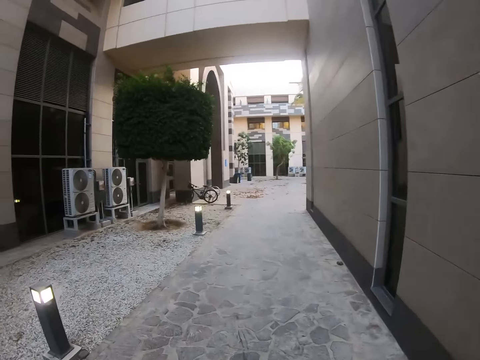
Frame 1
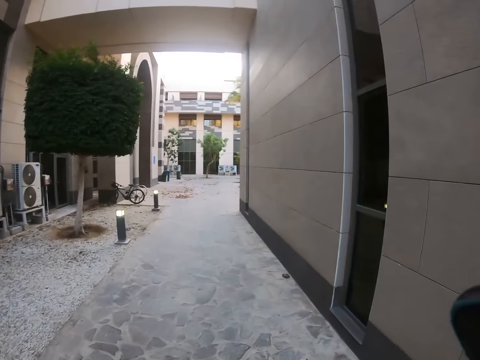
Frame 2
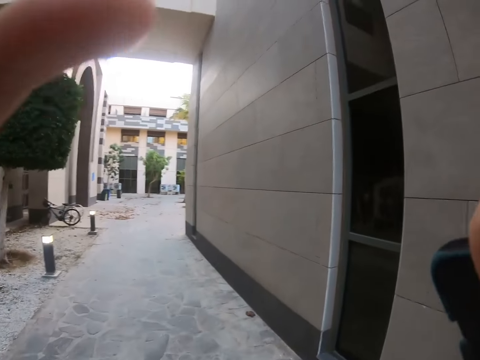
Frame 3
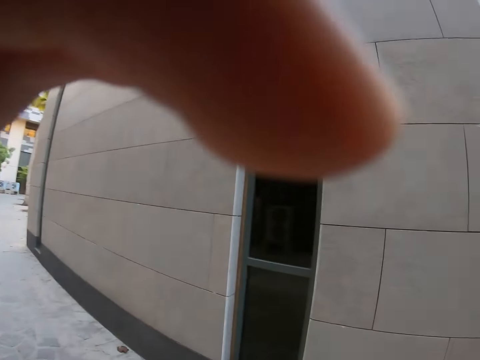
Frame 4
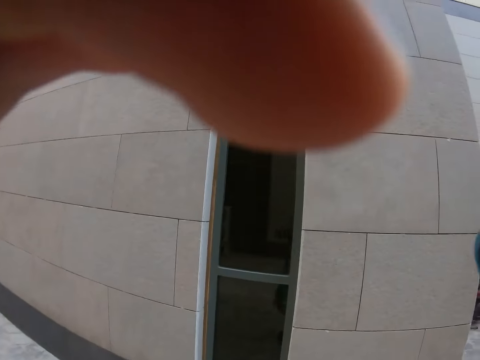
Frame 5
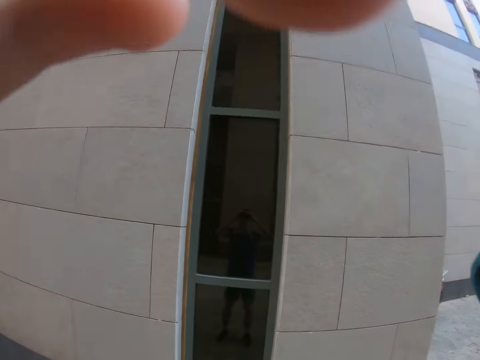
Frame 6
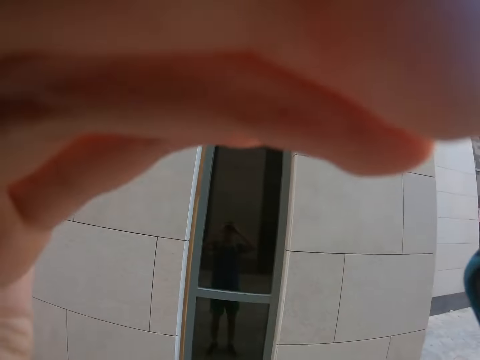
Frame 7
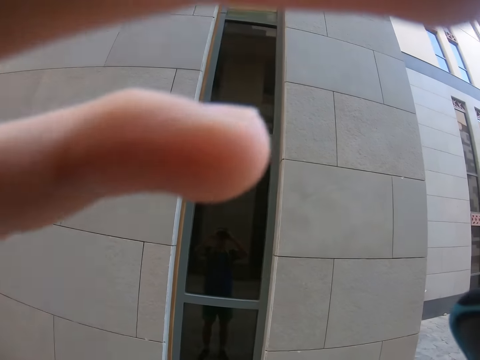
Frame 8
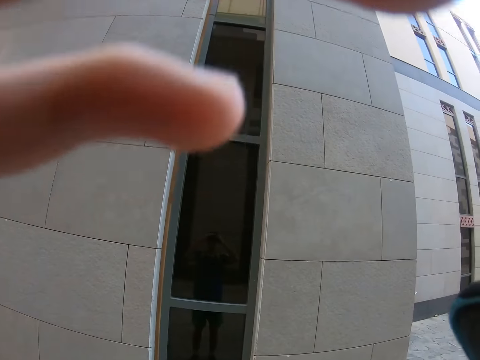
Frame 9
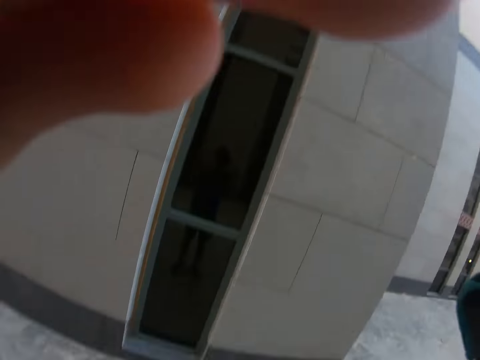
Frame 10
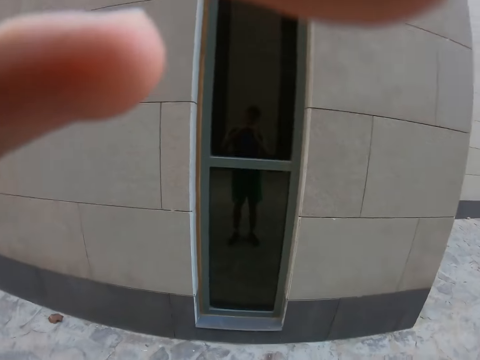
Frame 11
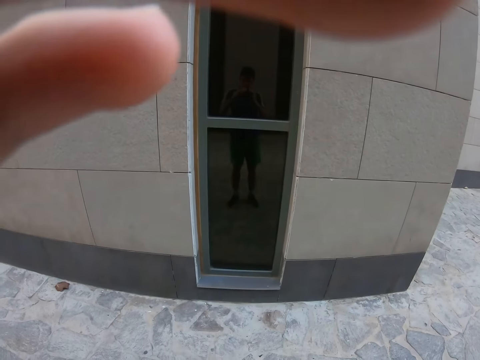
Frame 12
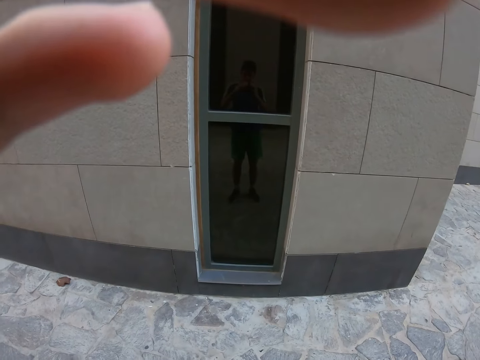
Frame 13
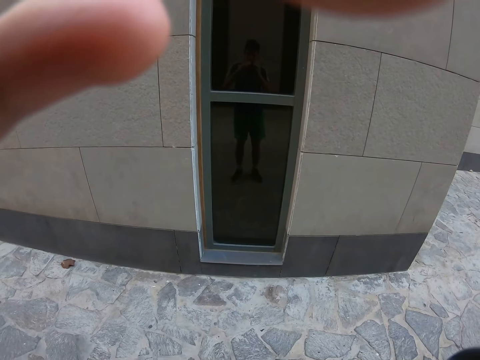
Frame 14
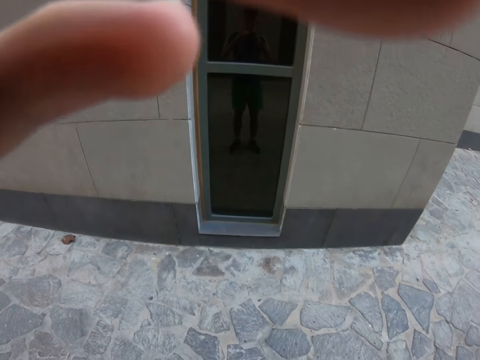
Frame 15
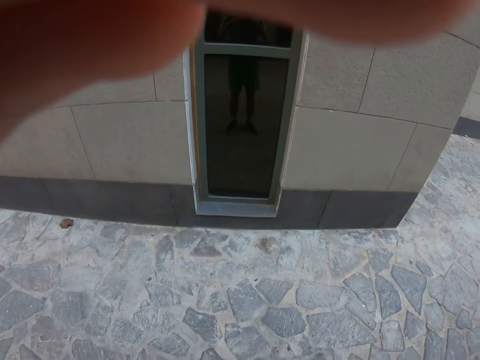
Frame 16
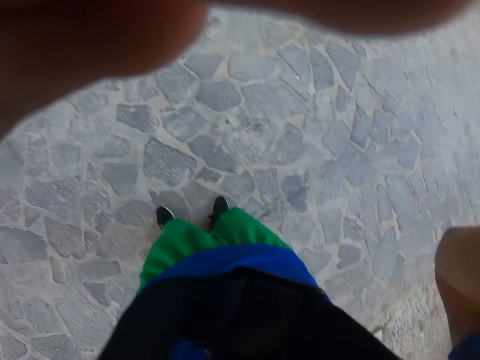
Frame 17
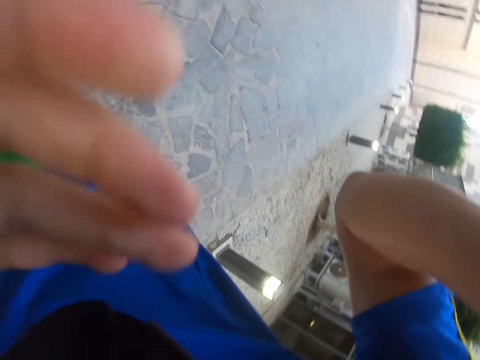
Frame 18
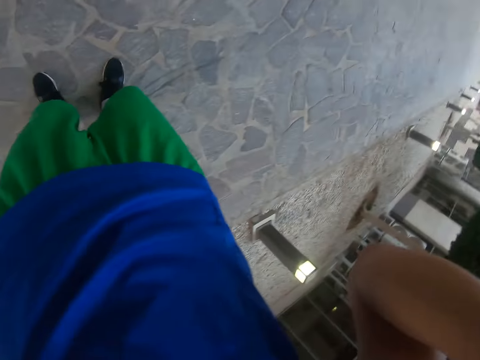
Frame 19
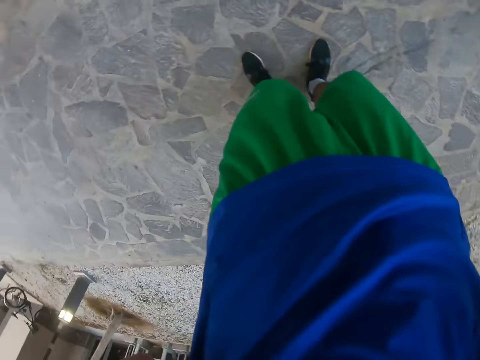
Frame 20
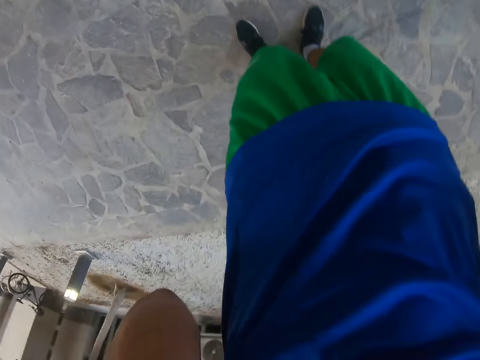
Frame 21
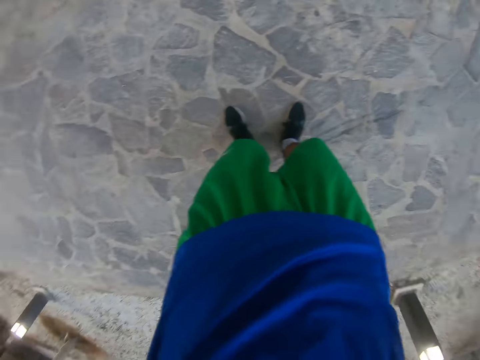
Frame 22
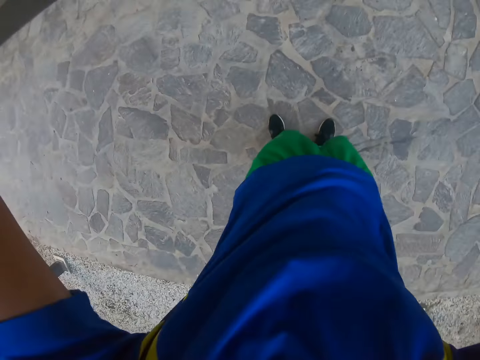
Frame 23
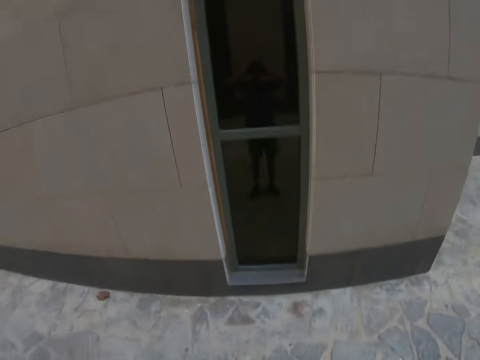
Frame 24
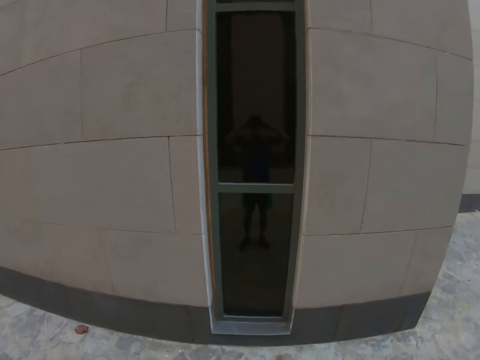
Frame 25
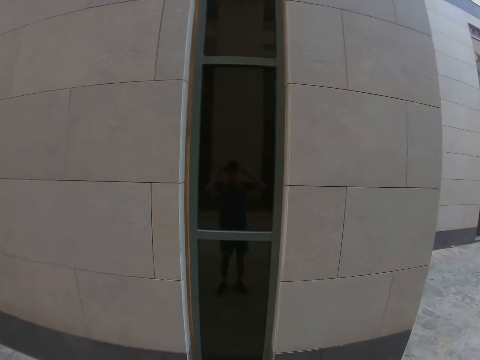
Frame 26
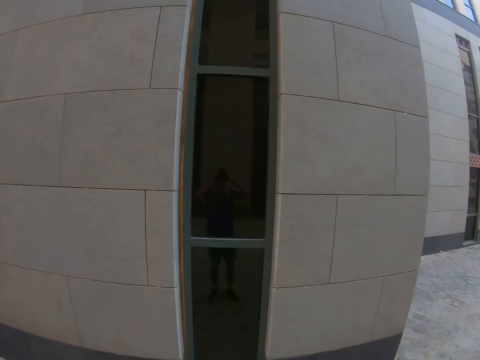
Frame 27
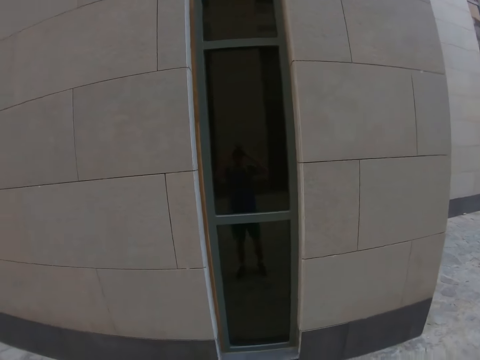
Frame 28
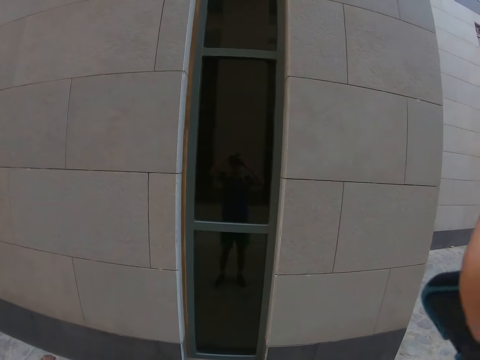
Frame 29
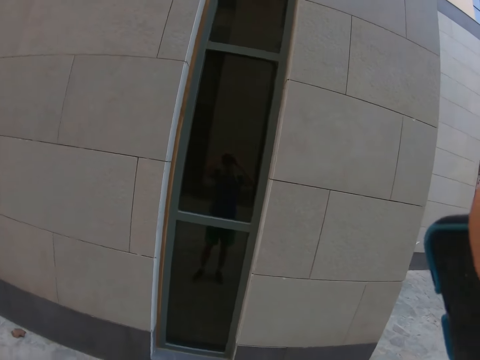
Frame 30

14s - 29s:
The camera wearer adjusts the camera. They talk on the phone.

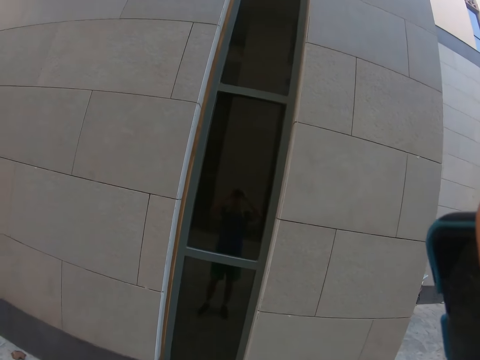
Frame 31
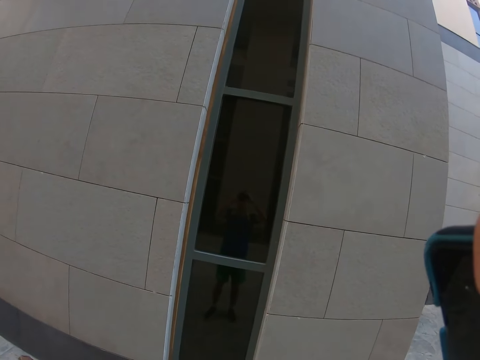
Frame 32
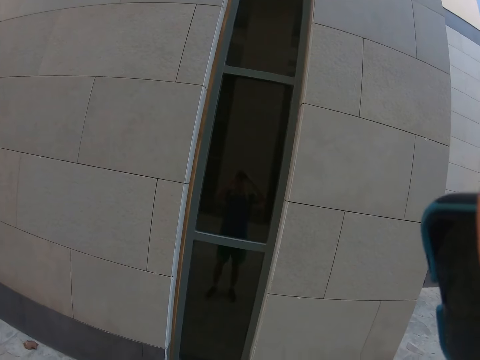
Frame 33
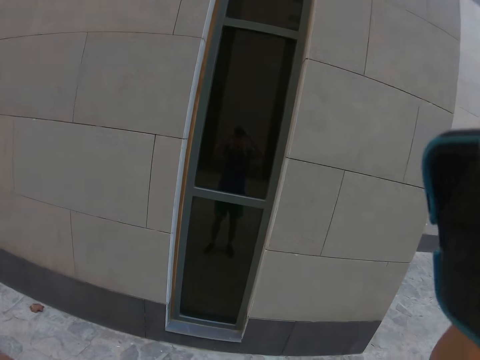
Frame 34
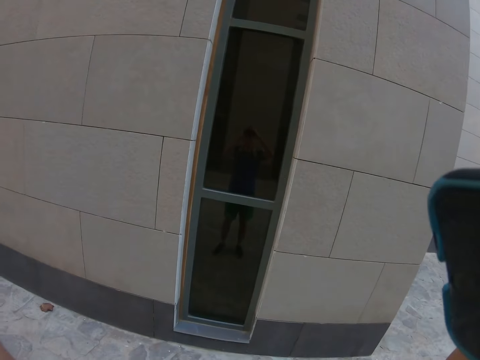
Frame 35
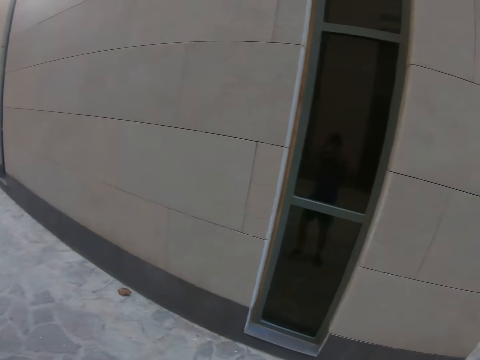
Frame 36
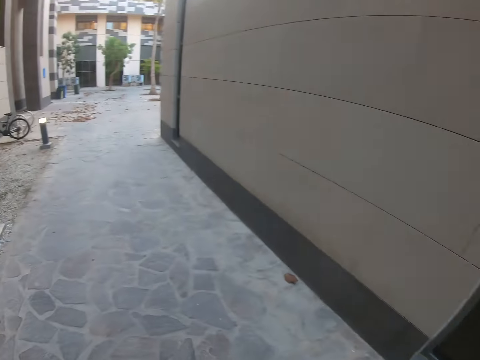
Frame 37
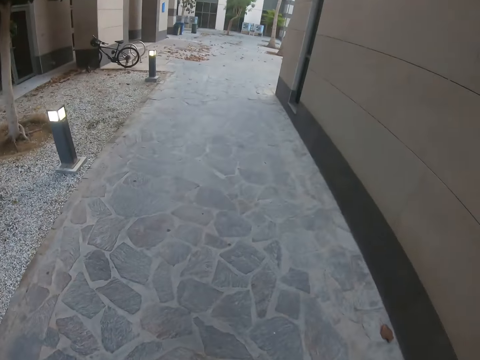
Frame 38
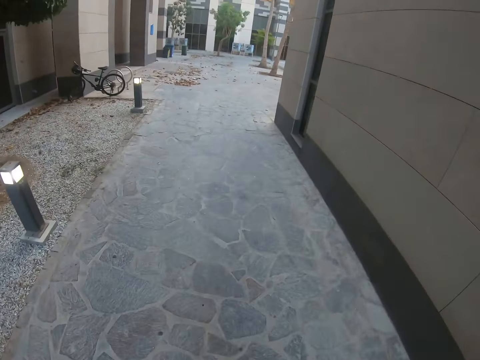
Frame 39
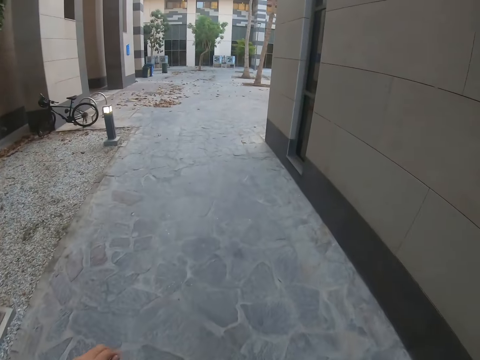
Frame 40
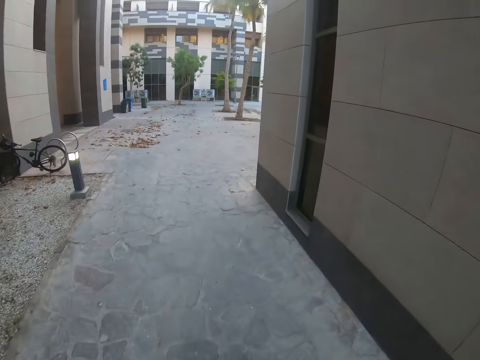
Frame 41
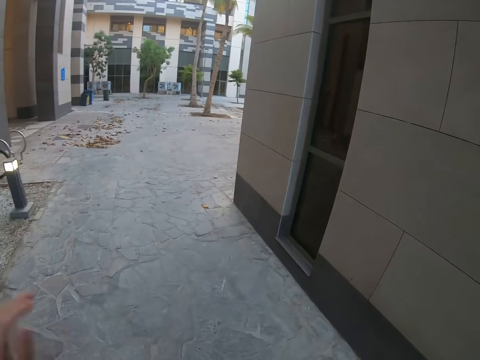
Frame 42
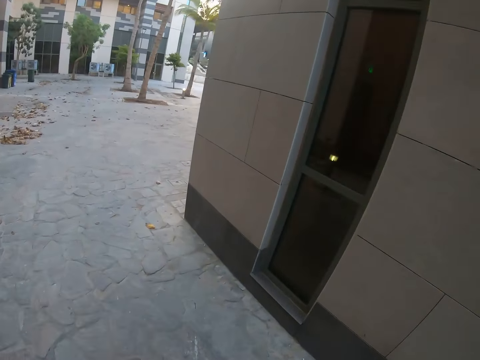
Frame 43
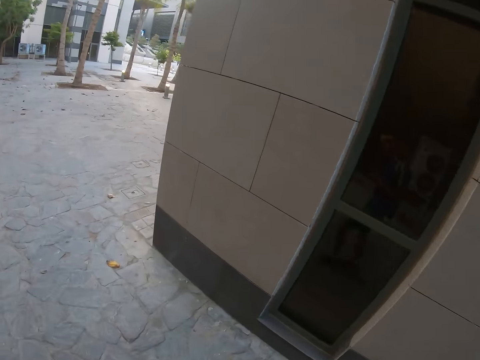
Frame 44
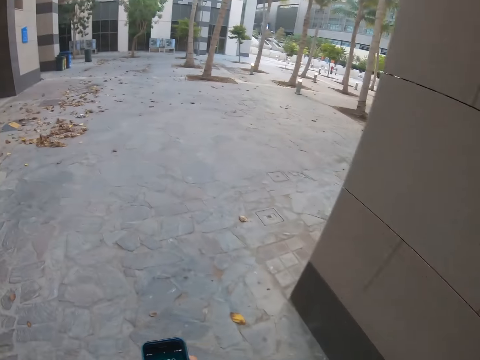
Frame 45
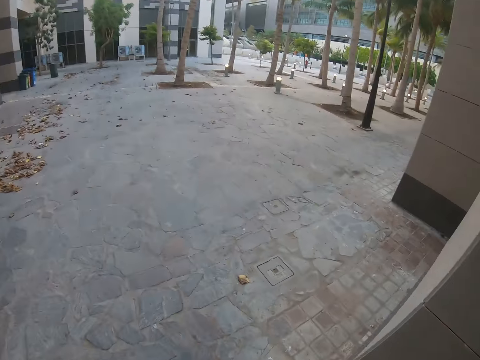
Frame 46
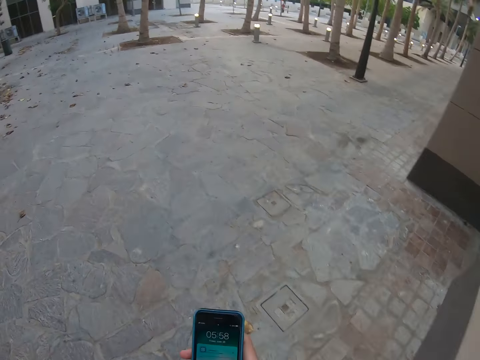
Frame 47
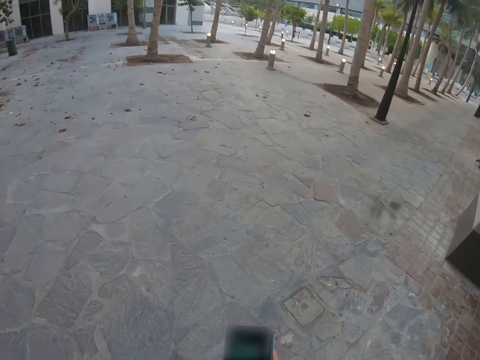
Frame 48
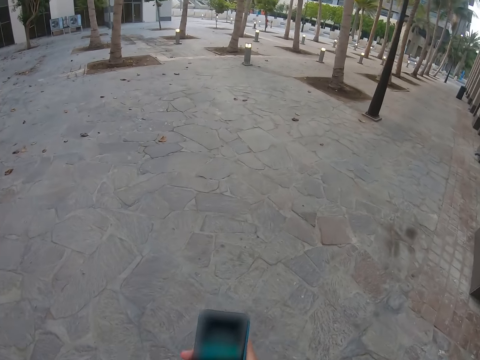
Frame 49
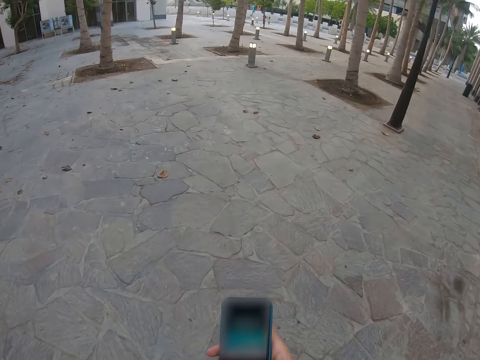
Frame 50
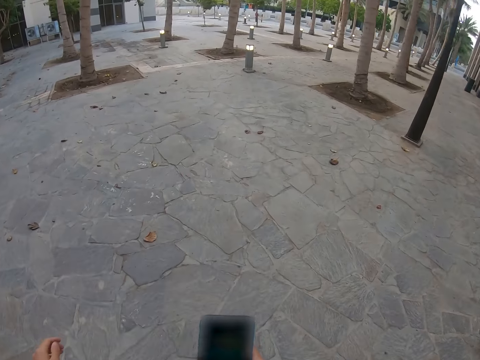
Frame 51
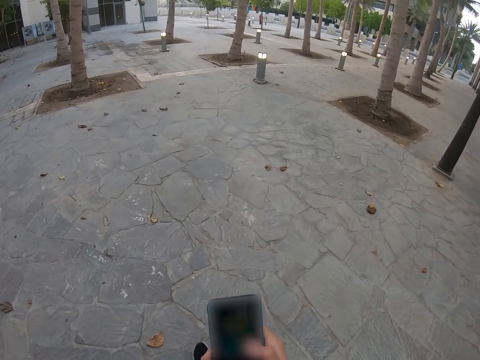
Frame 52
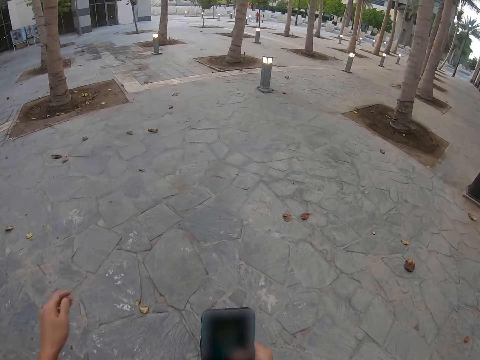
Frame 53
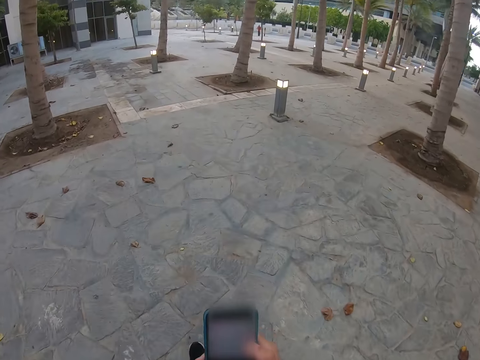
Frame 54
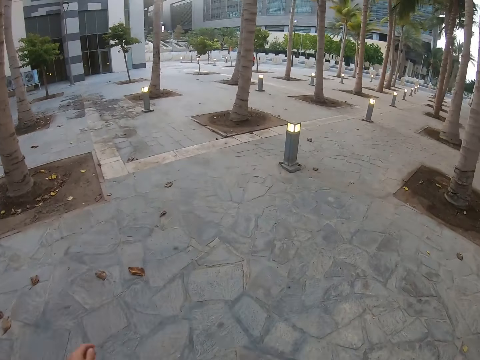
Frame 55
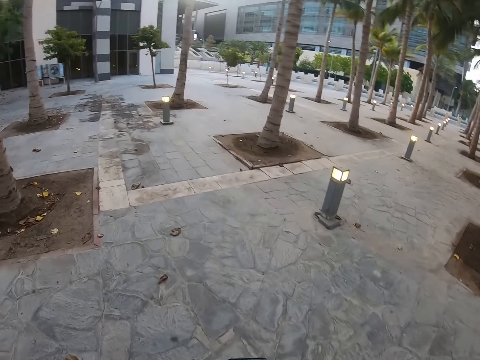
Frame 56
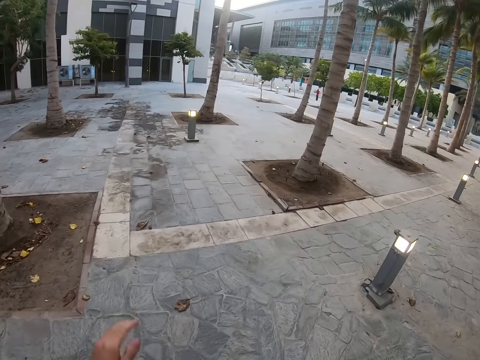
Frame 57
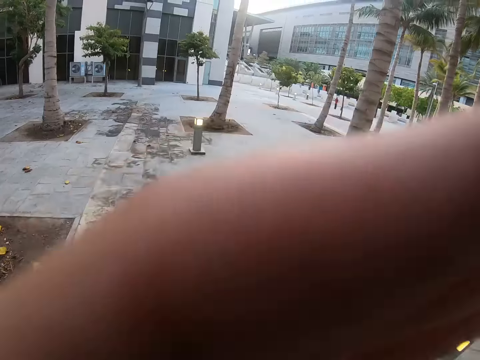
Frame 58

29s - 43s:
The camera wearer walks down the streets. They scroll the phone.
